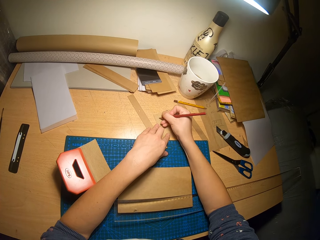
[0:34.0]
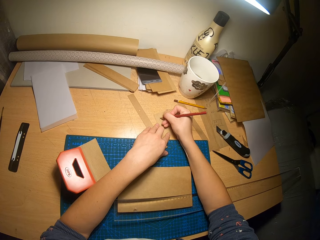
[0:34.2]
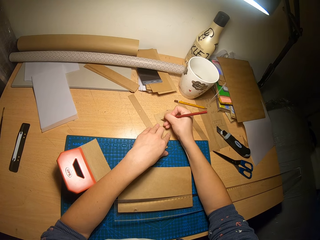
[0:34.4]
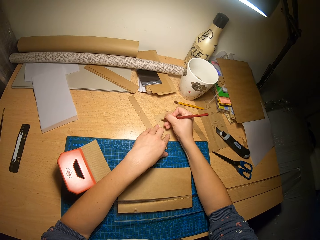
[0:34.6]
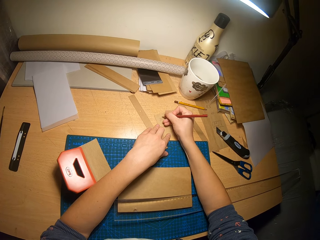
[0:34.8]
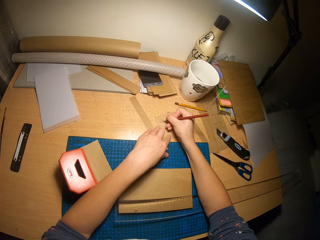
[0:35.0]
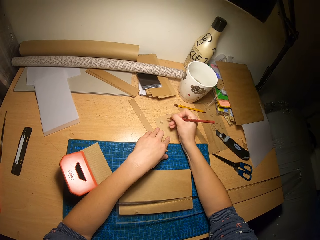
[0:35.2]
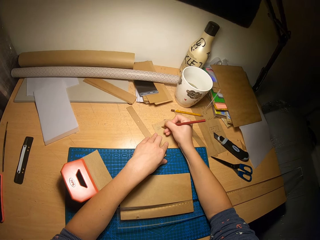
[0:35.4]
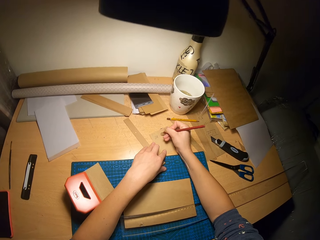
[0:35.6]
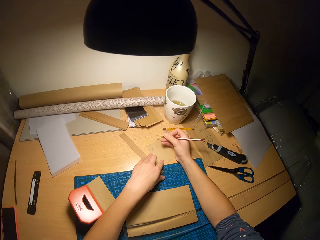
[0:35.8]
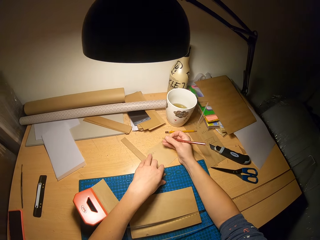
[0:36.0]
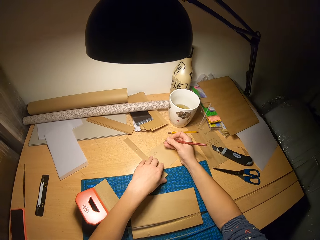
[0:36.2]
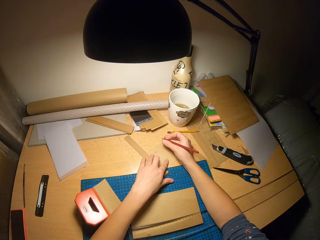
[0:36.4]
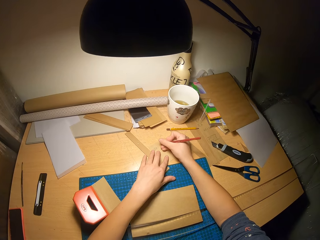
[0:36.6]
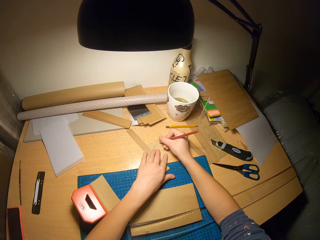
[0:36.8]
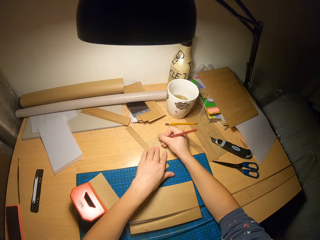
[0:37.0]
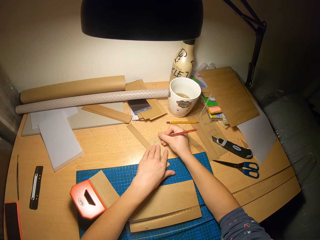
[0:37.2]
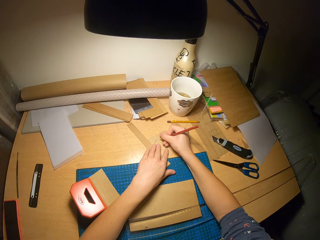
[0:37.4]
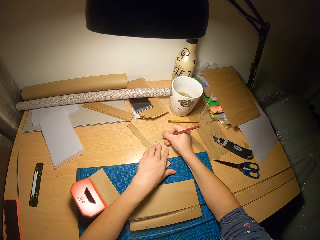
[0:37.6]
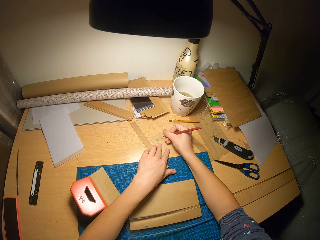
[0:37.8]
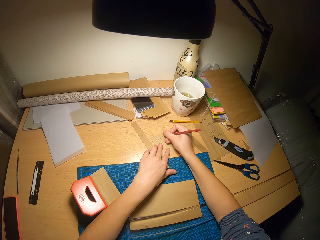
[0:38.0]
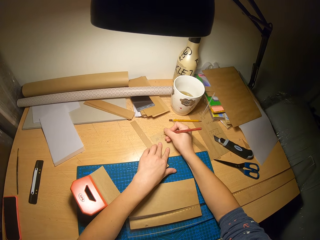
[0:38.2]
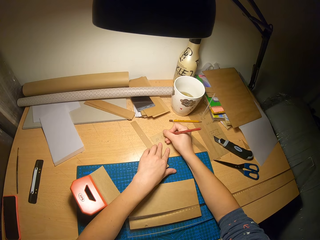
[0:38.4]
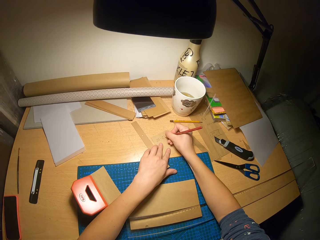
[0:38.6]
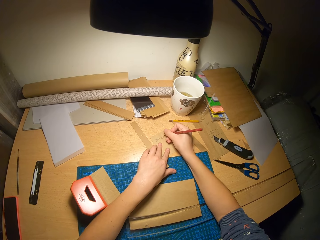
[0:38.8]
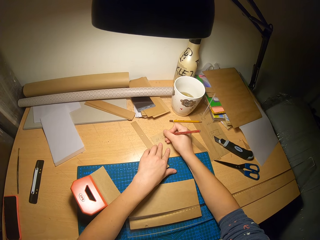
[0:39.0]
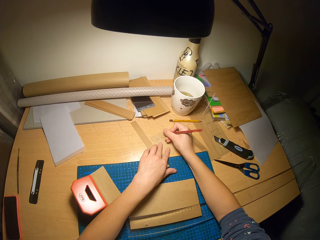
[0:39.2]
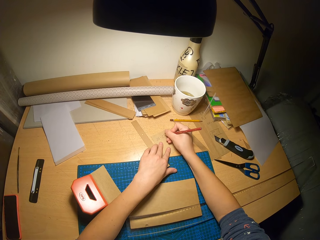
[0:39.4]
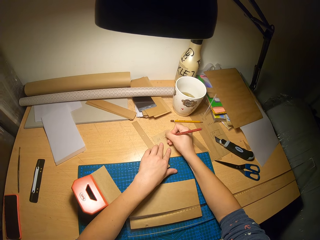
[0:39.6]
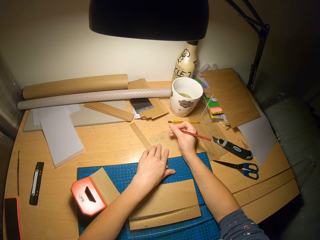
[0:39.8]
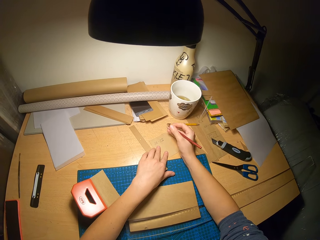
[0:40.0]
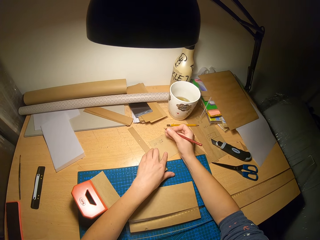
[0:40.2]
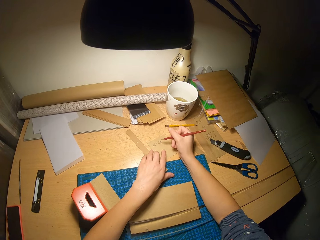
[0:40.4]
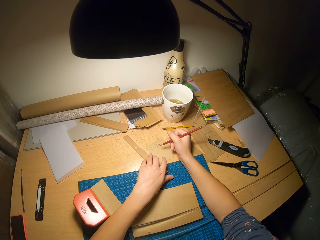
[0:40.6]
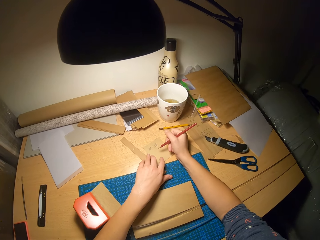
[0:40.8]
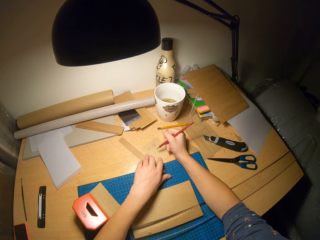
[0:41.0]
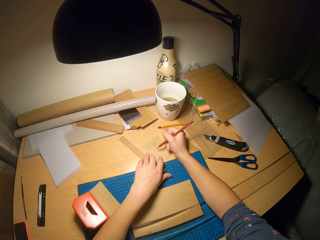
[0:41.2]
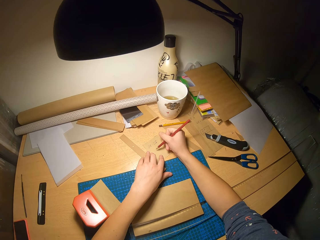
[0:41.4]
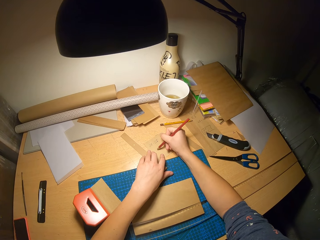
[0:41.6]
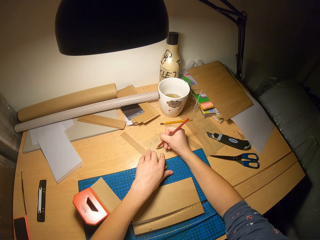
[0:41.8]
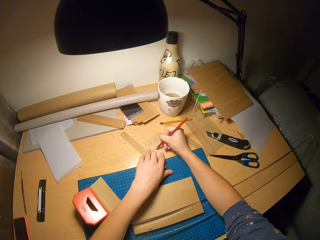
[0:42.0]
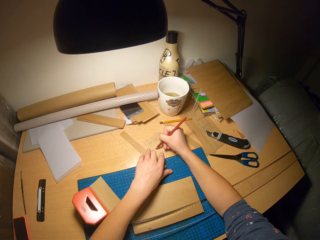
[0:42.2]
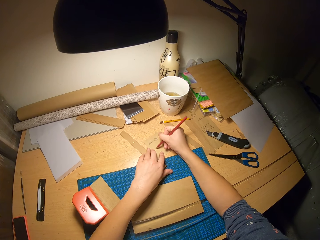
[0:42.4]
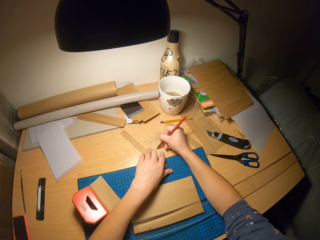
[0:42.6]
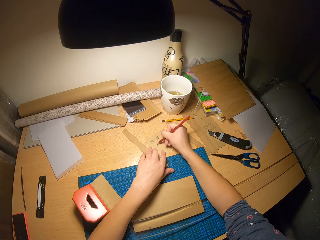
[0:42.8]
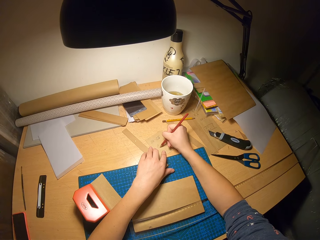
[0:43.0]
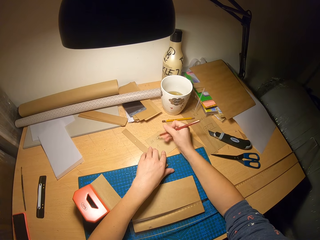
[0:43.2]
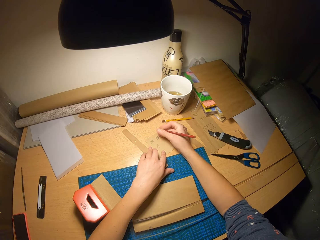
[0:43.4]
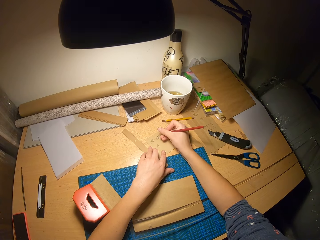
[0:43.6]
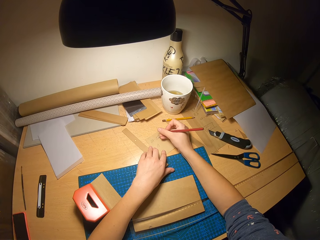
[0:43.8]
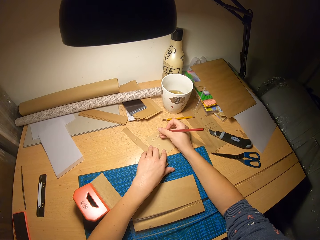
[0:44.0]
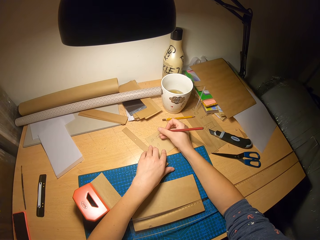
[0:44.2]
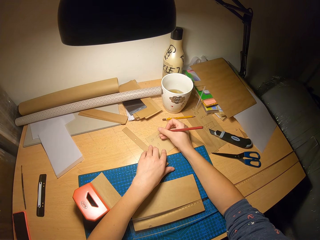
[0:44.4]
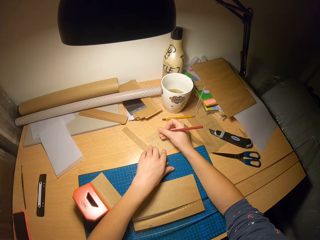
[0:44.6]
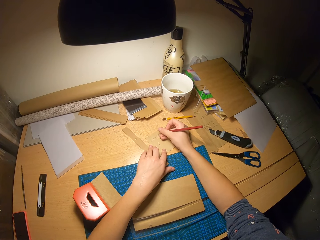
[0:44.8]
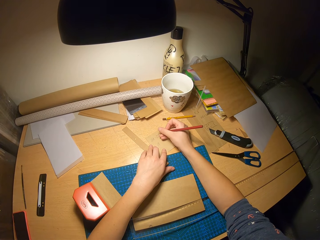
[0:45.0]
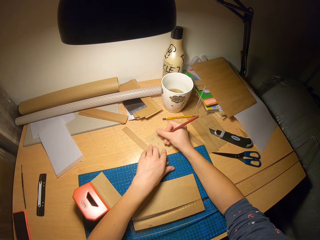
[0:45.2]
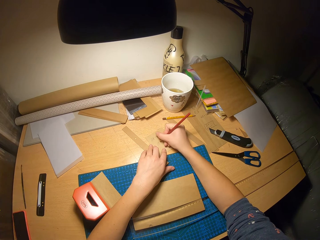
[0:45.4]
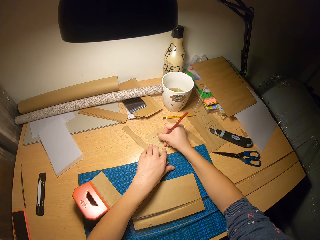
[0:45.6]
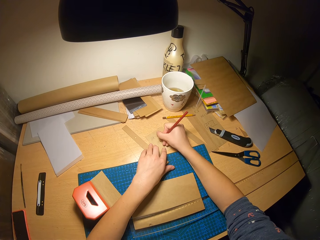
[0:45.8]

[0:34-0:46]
The camera wearer writes on the carton paper with the pencil.

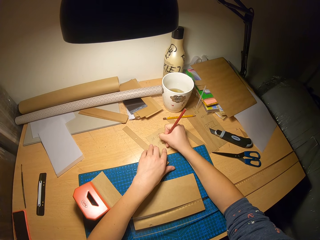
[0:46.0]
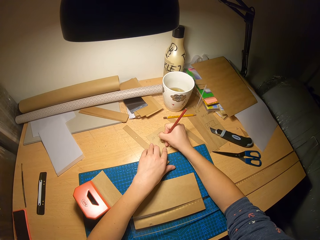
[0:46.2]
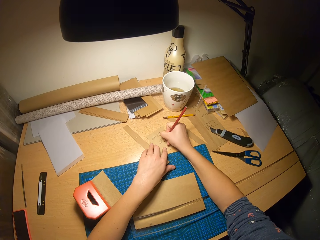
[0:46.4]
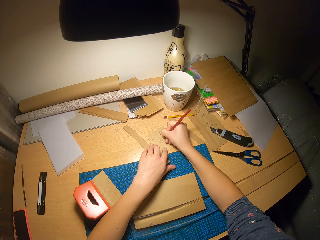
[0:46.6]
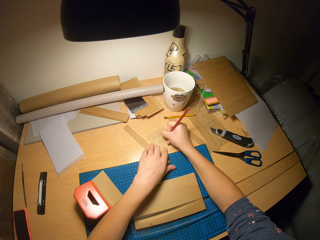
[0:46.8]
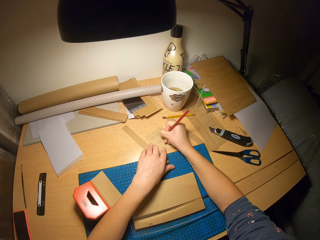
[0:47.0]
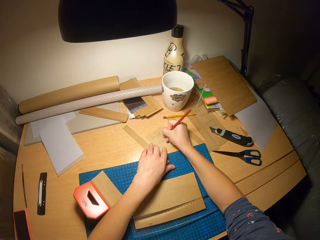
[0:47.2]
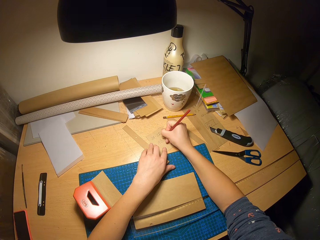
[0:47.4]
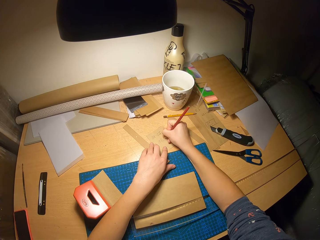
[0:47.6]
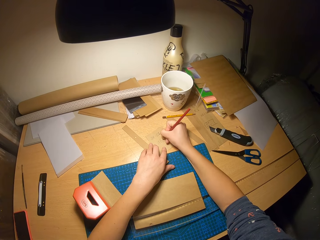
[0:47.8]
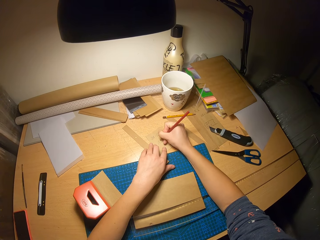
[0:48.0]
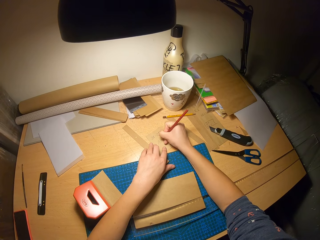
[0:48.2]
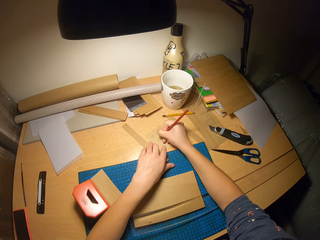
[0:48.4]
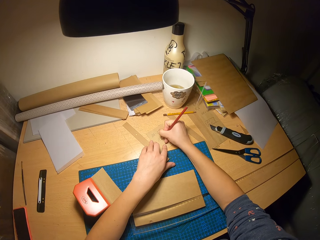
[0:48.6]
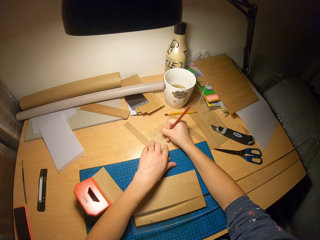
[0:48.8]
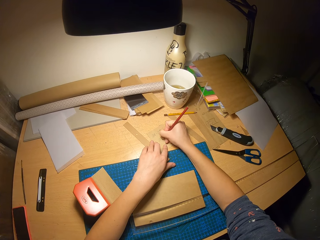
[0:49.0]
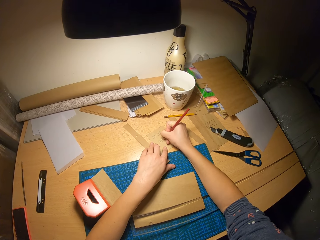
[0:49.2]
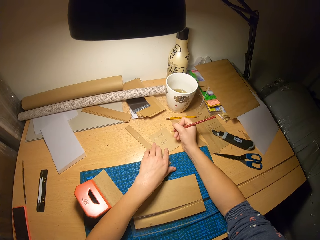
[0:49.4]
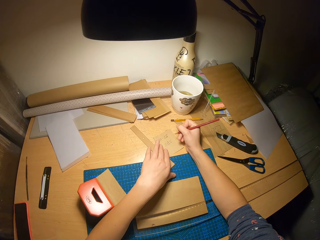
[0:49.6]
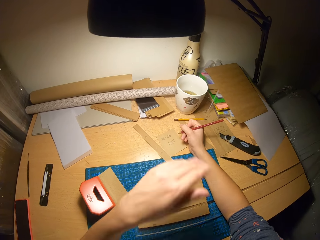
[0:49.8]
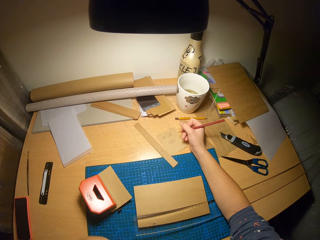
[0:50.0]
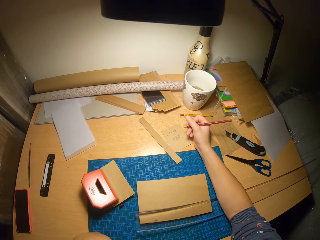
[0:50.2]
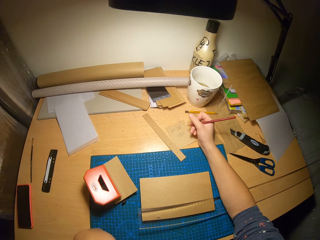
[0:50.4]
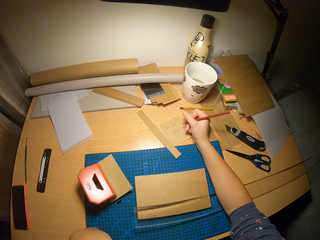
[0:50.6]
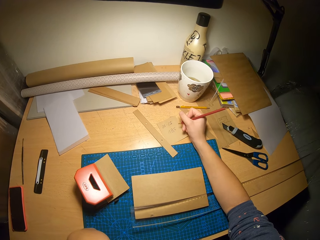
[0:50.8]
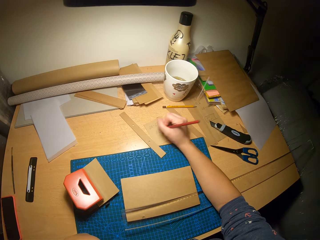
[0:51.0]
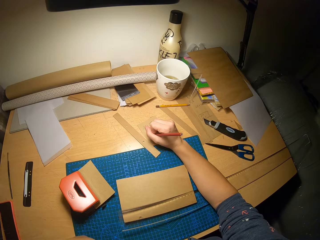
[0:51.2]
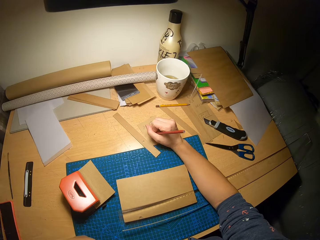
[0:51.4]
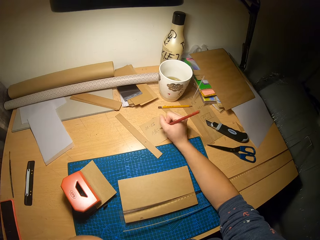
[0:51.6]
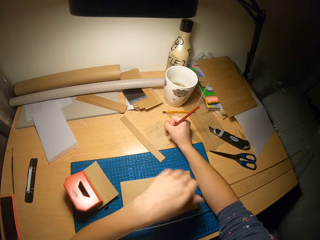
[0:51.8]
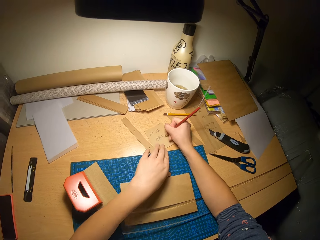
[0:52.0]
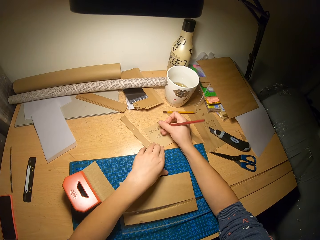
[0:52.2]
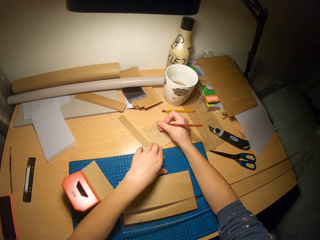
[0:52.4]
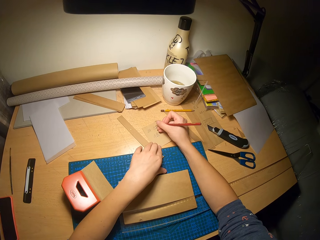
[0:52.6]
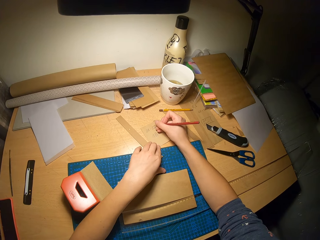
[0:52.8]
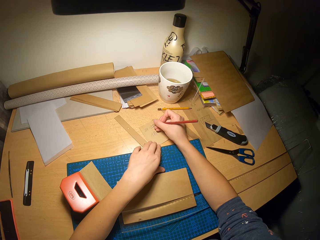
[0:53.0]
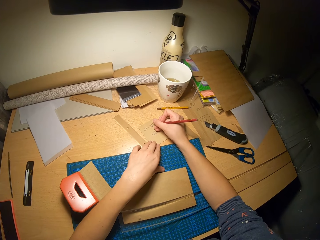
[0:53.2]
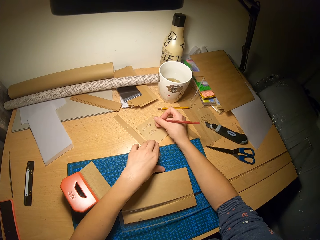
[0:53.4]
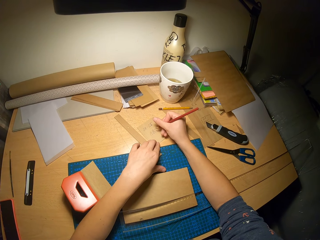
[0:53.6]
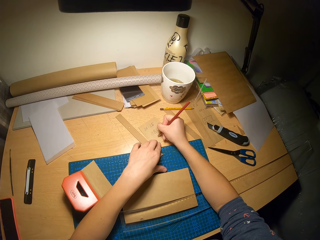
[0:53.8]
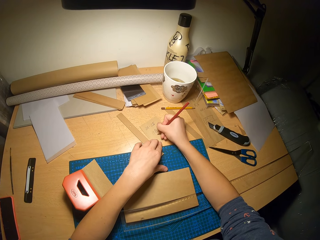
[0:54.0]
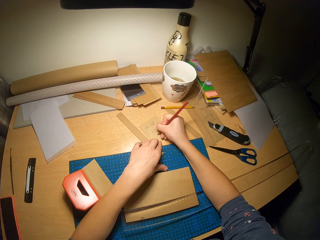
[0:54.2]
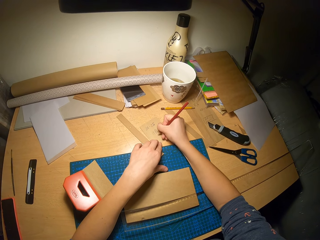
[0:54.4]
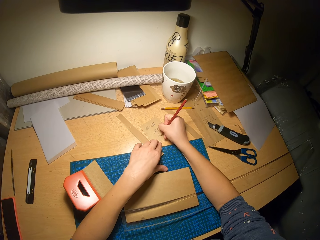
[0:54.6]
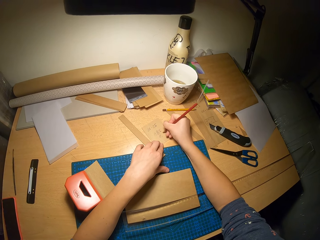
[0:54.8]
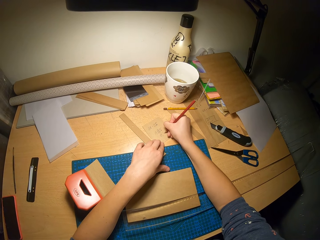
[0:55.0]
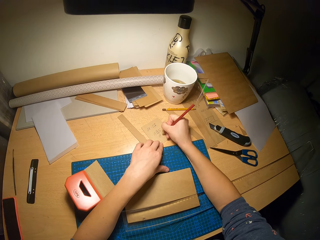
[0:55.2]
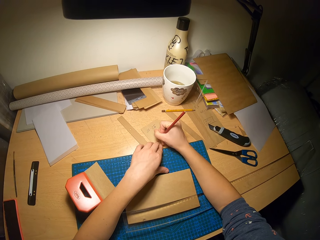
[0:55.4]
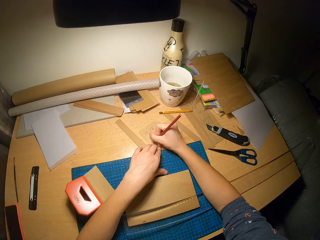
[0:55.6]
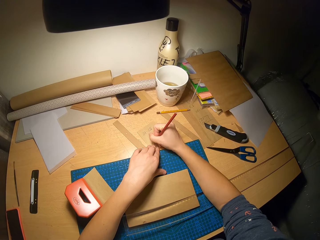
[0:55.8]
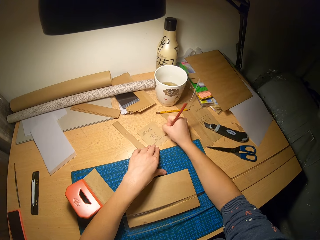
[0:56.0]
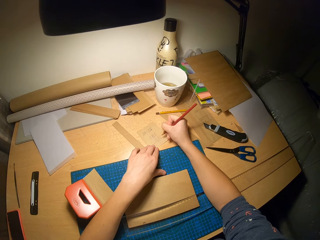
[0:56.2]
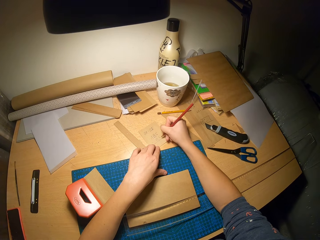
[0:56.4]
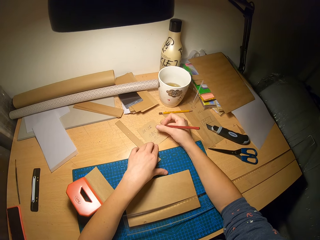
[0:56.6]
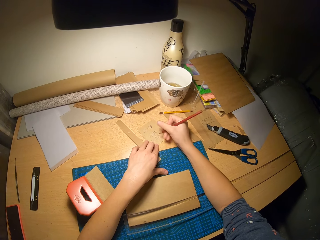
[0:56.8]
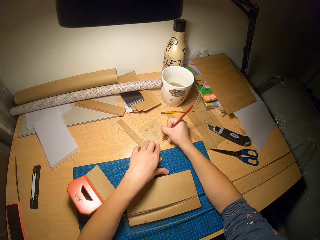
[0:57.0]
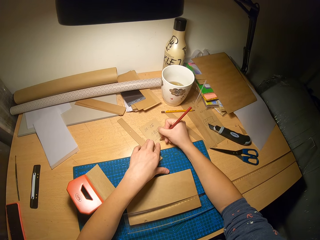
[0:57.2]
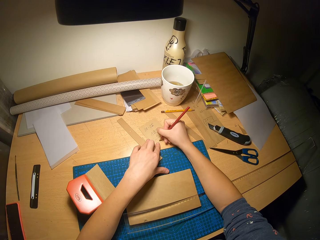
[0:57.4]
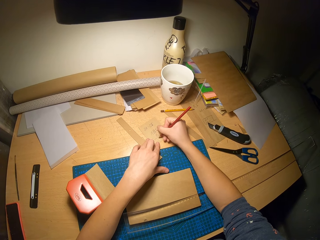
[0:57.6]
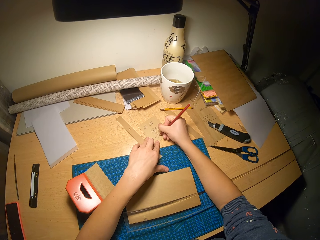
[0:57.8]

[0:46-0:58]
The camera wearer takes his left hand to his face. He touches his face. He brings his left hand to the table. He touches a piece of paper. He writes on the carton paper with the pencil.
